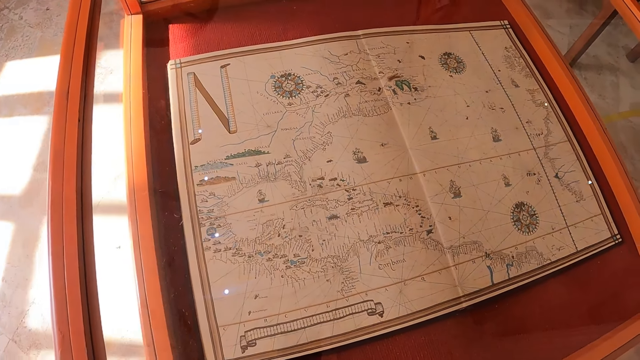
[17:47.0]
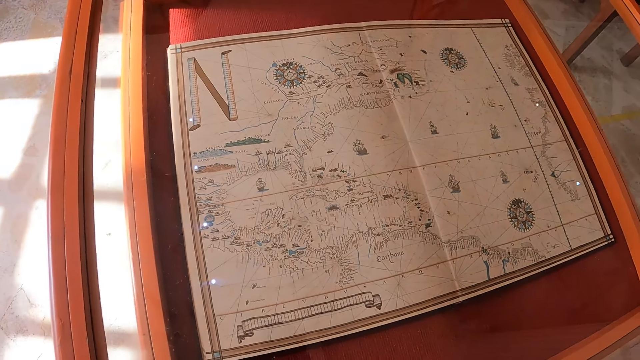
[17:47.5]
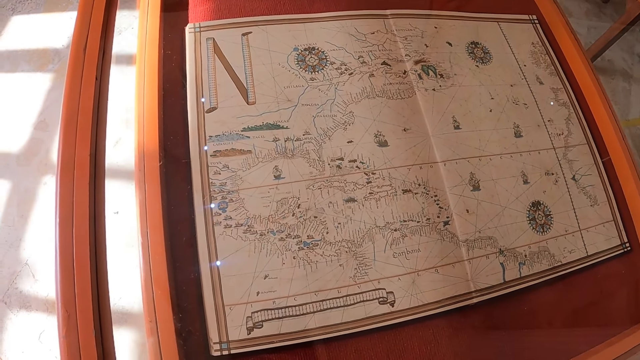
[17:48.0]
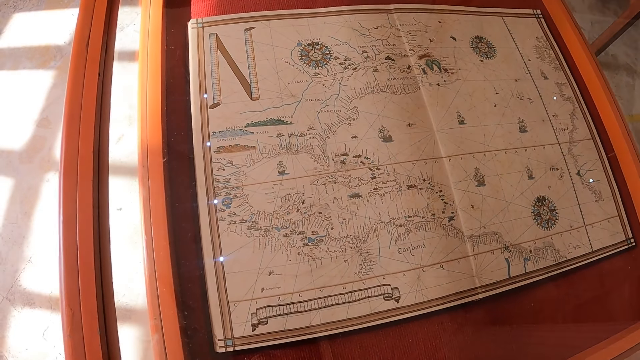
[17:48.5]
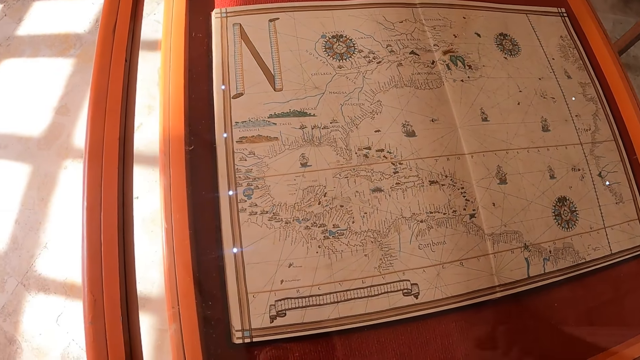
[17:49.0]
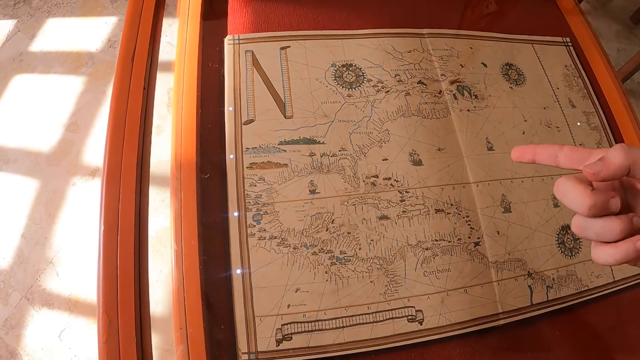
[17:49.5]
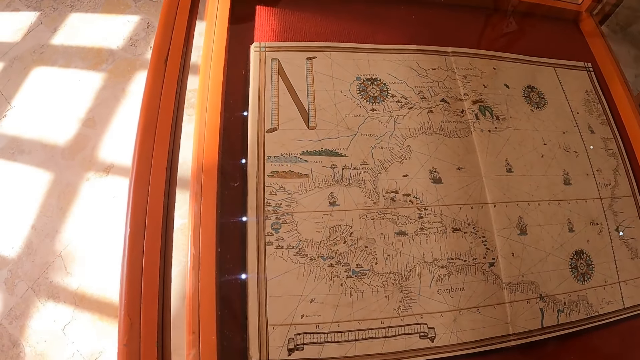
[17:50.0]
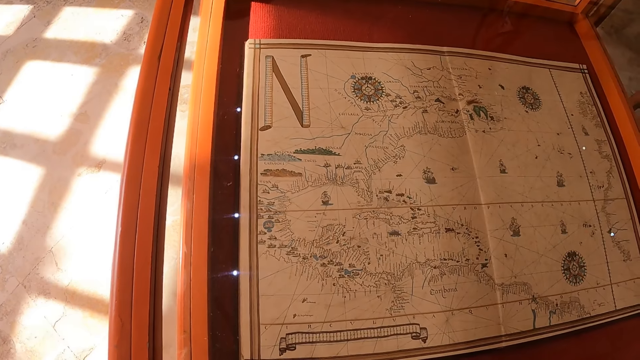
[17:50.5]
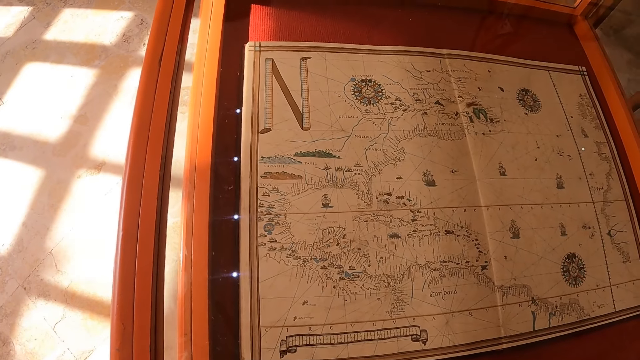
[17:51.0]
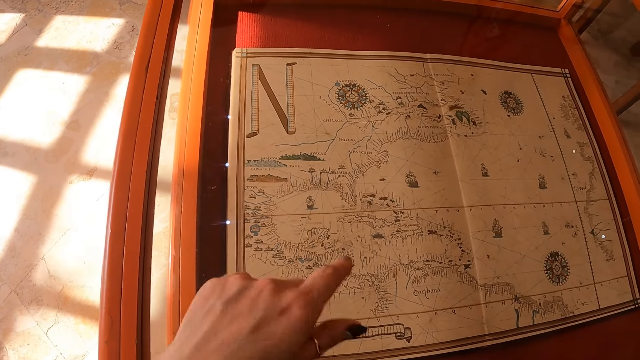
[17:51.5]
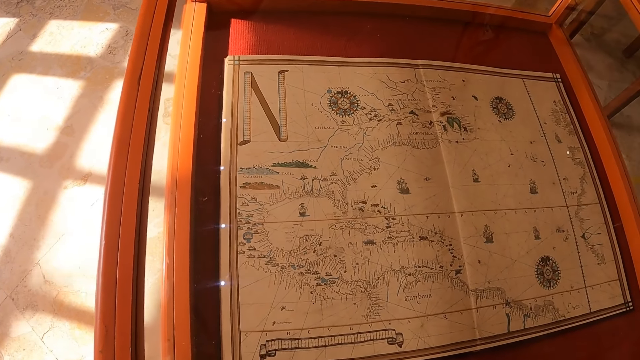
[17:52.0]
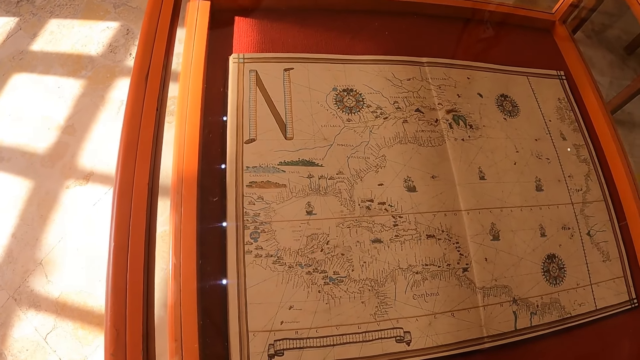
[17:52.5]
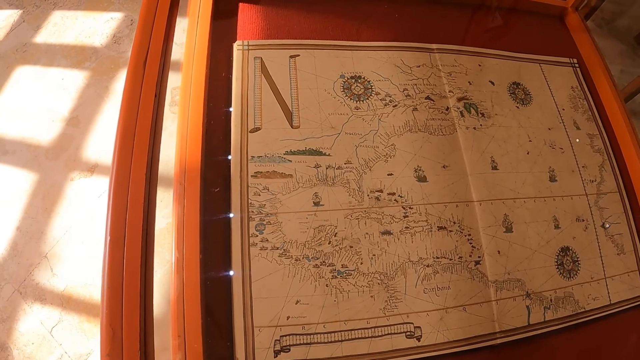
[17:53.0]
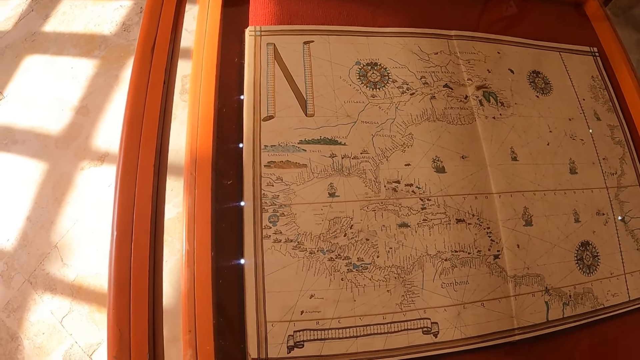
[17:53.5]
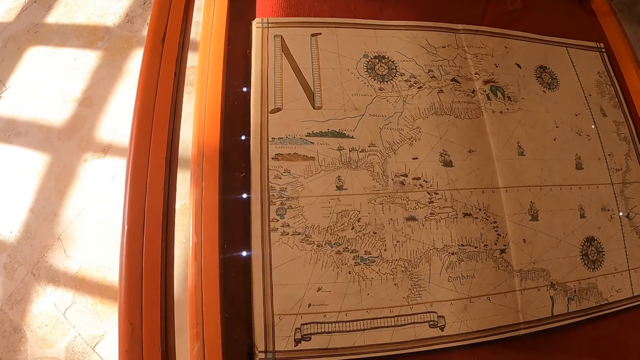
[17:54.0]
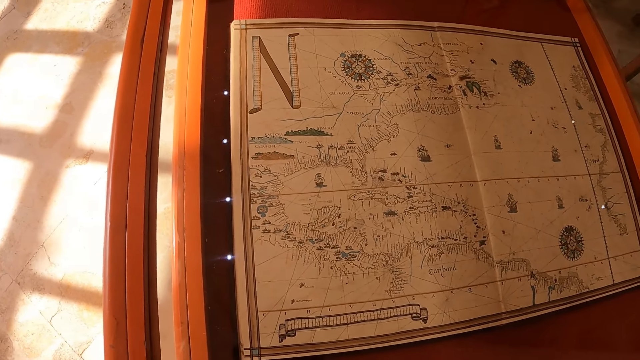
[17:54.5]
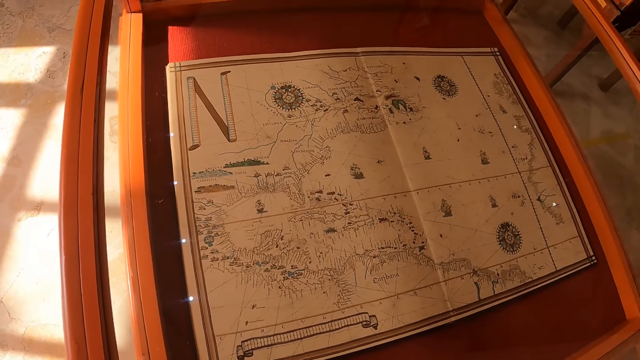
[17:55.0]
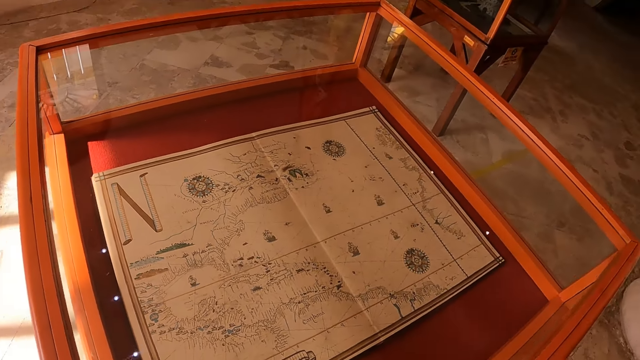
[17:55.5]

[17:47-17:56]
The camera wearer stares at the paper. They move the right hand. They stare at the paper.

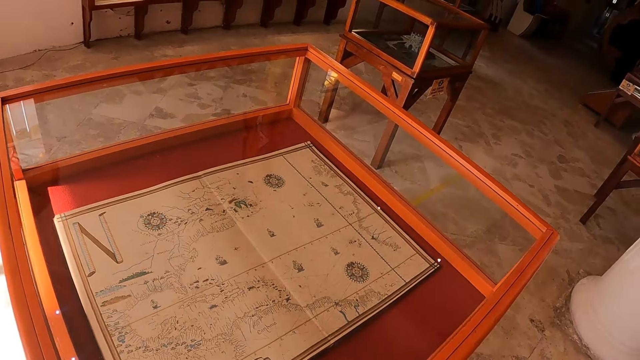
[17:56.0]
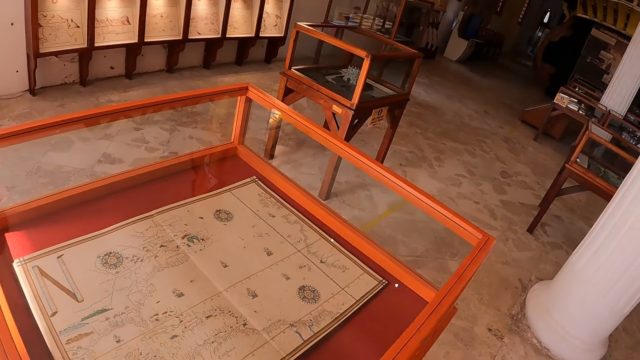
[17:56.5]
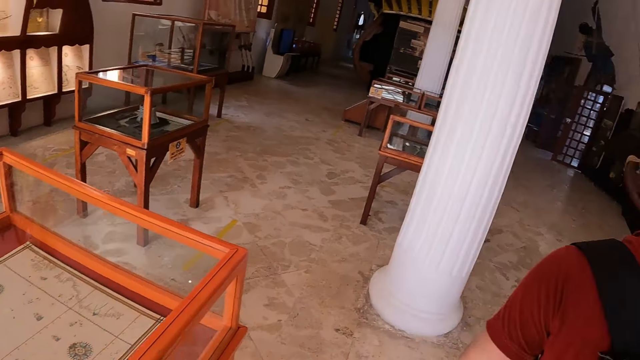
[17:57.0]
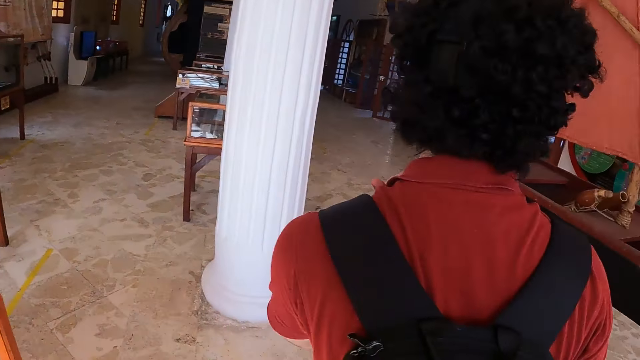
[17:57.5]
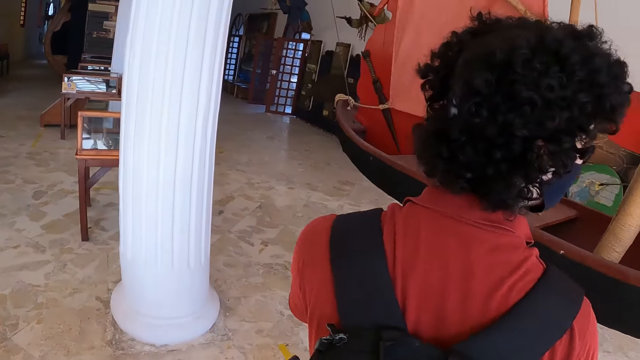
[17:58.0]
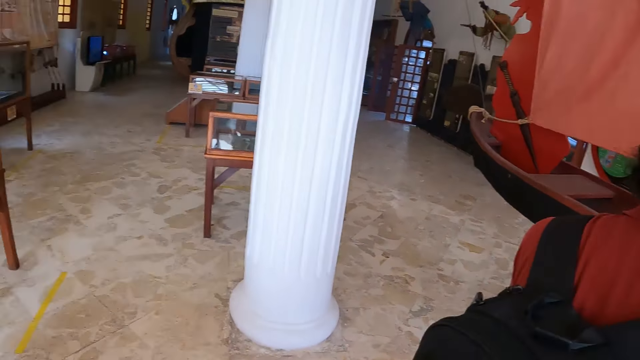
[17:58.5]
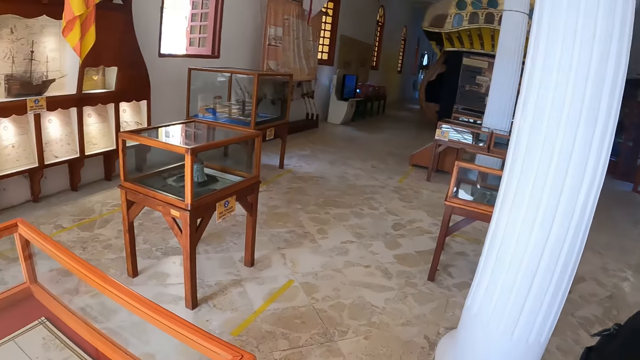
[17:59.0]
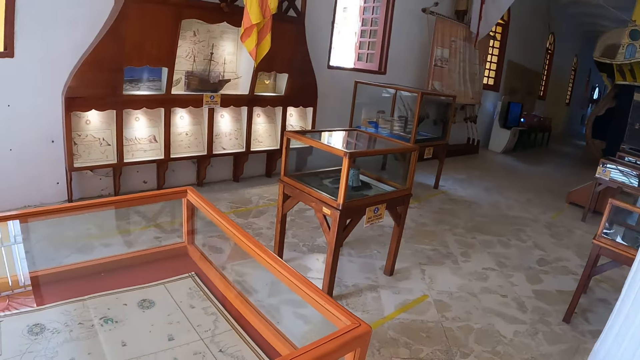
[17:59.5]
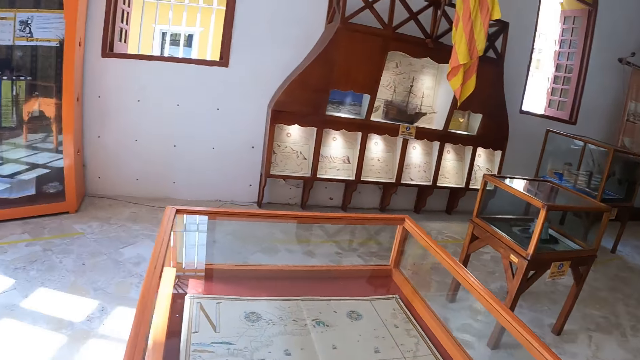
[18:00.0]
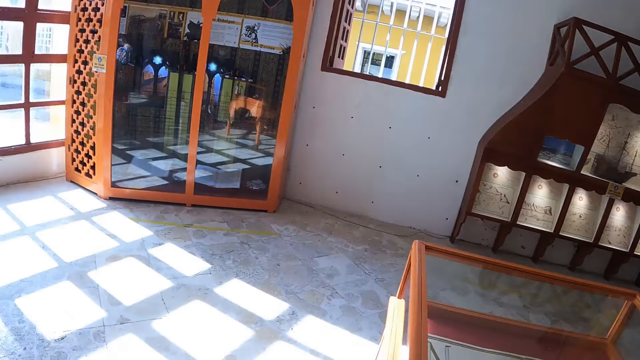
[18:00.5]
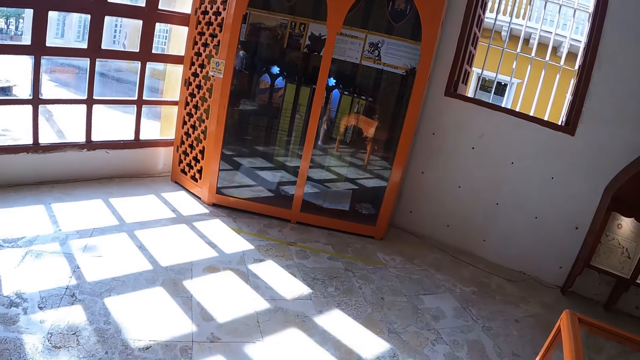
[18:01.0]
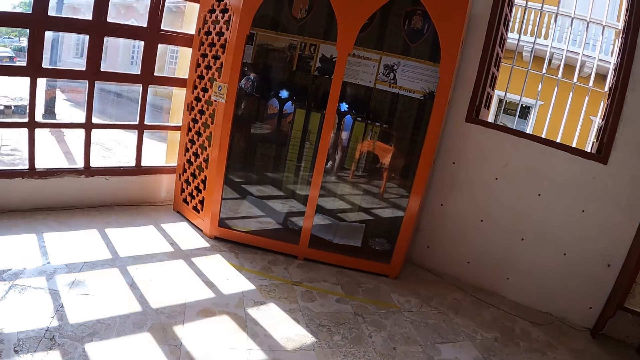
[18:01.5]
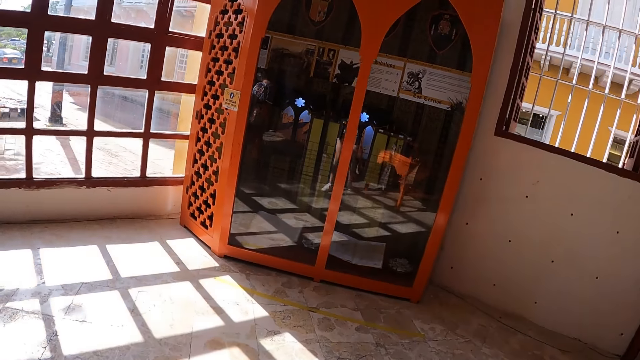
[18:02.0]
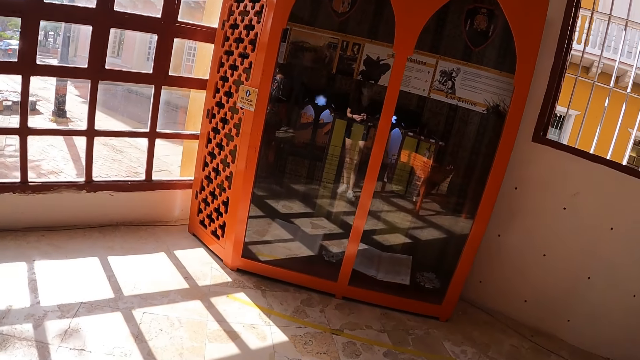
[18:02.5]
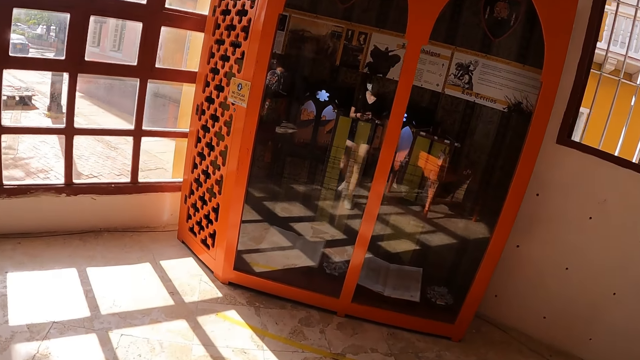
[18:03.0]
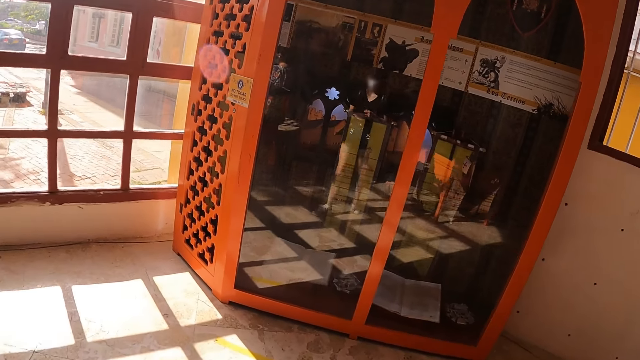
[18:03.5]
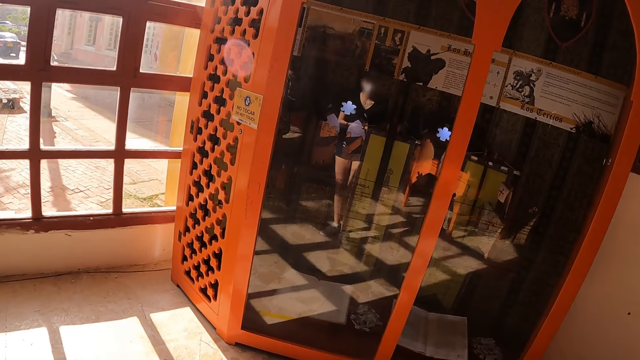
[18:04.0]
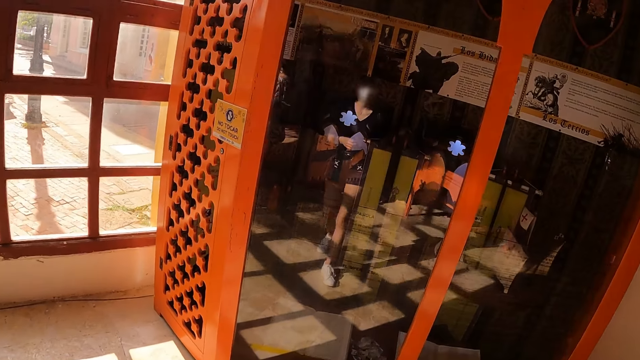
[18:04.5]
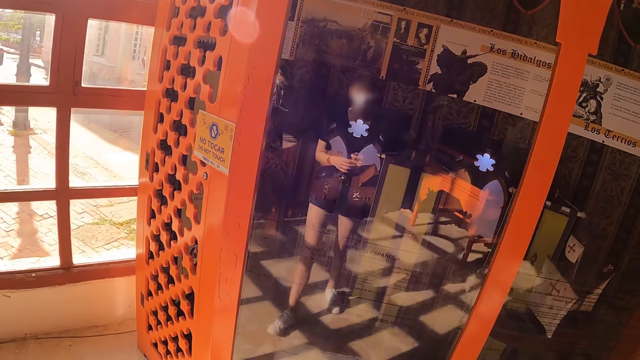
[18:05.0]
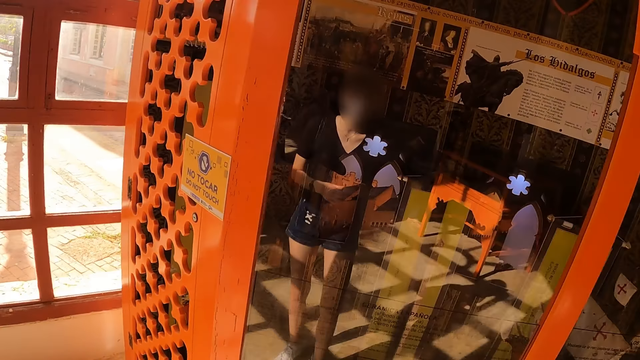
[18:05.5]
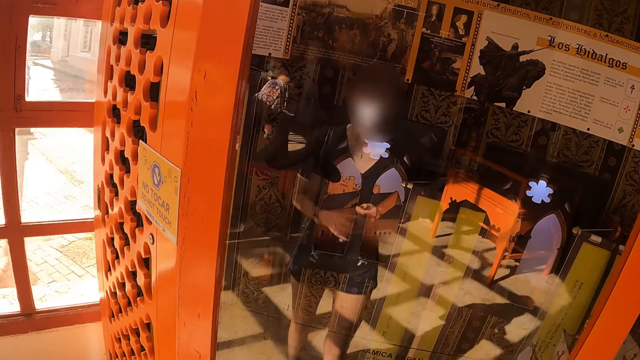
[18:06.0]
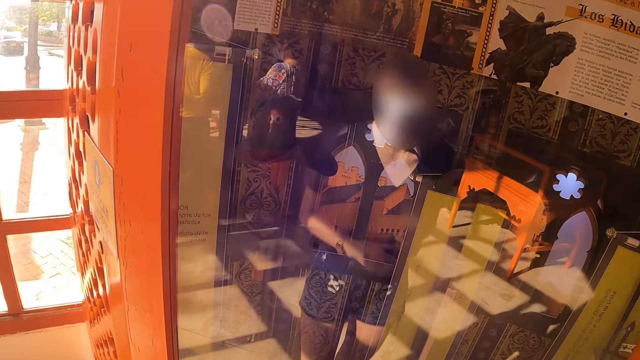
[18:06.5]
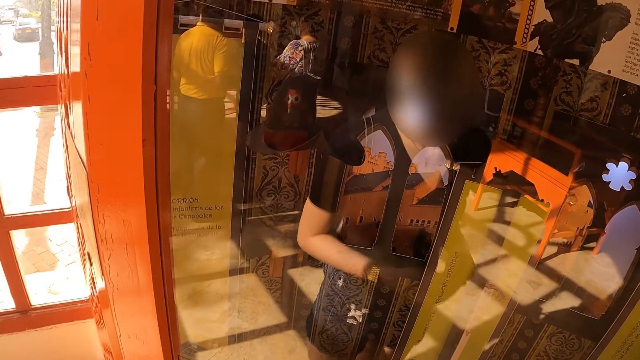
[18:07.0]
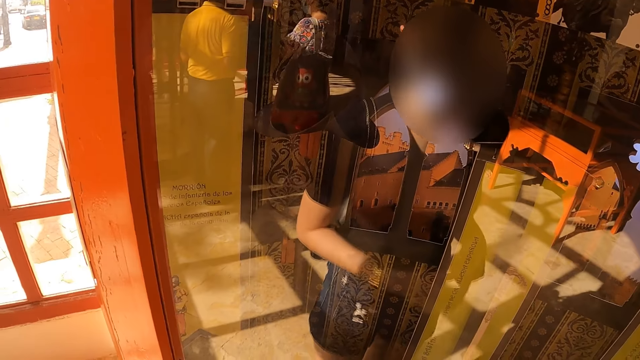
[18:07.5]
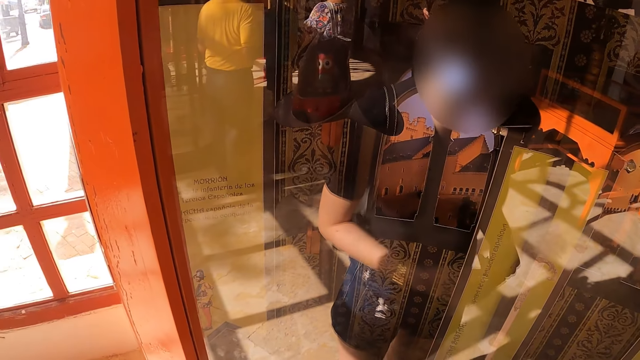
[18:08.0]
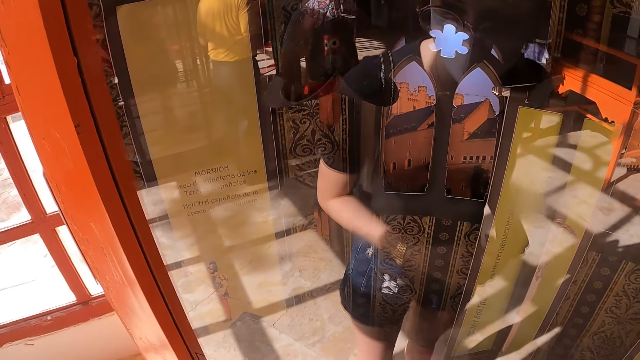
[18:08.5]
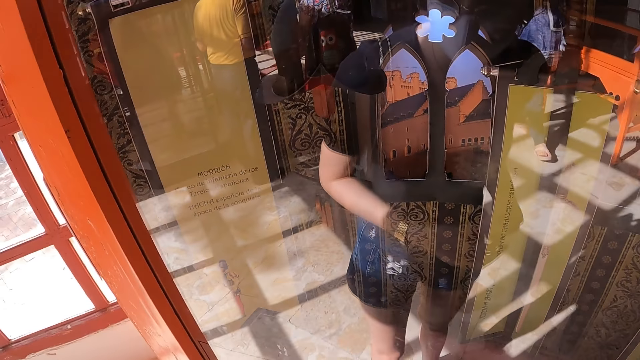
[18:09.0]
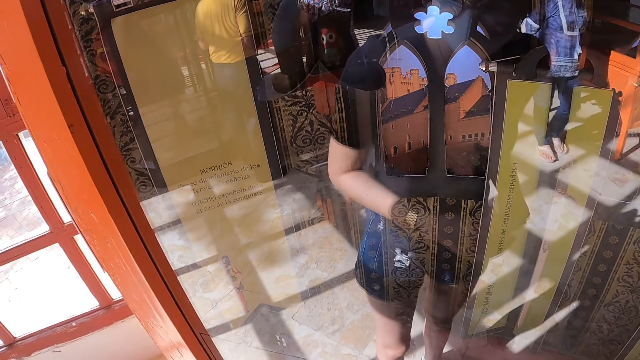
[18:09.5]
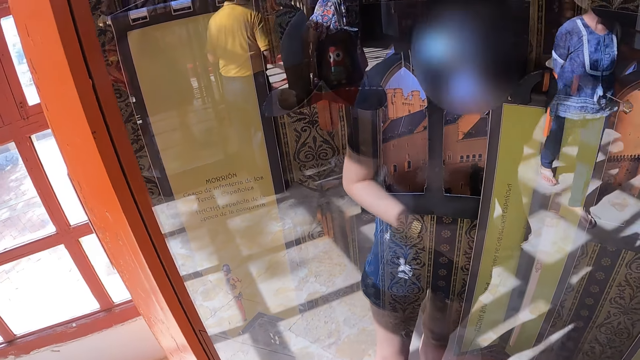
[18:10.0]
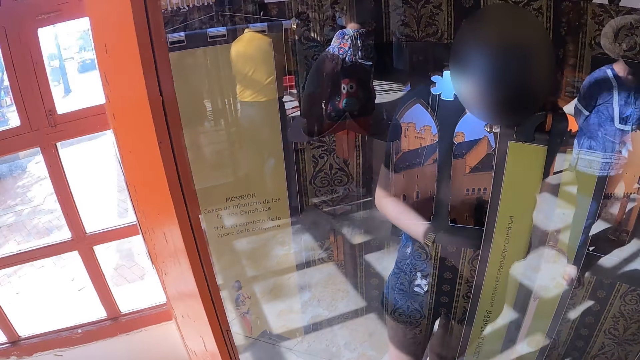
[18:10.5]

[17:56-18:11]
The camera wearer looks around. They walk around. They look at the wall cabinet.
